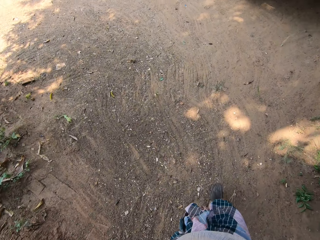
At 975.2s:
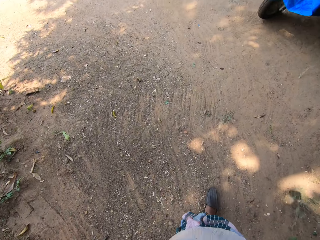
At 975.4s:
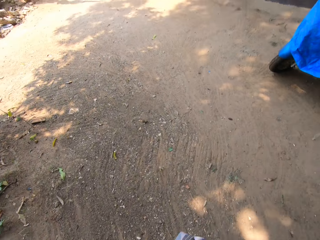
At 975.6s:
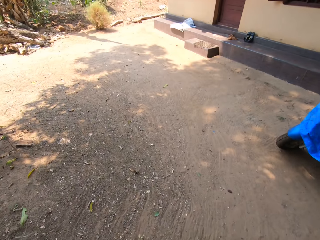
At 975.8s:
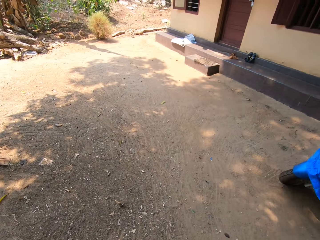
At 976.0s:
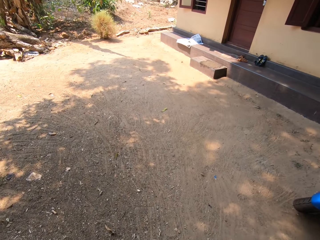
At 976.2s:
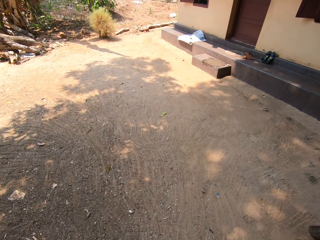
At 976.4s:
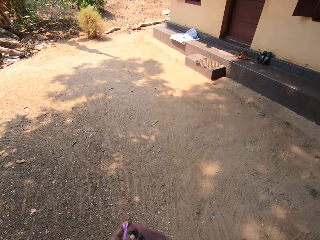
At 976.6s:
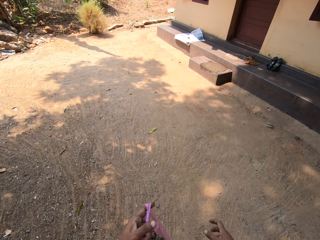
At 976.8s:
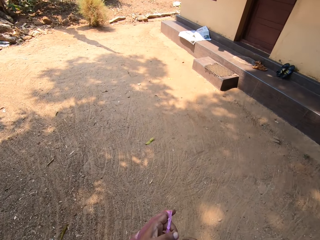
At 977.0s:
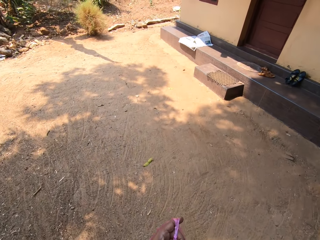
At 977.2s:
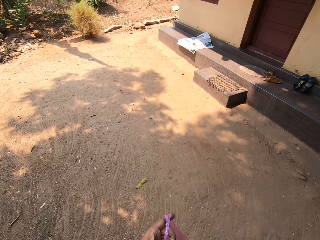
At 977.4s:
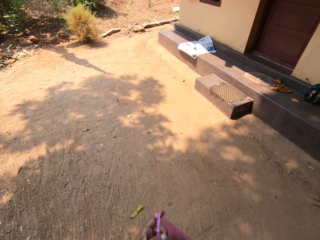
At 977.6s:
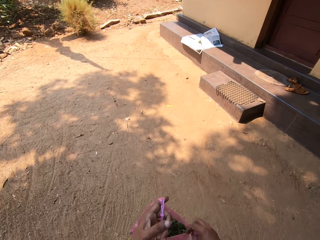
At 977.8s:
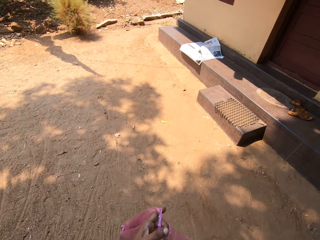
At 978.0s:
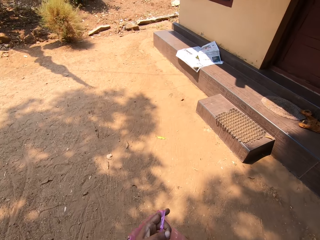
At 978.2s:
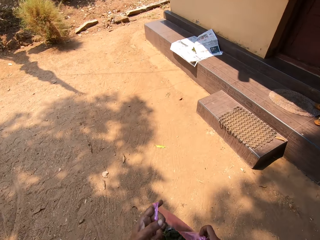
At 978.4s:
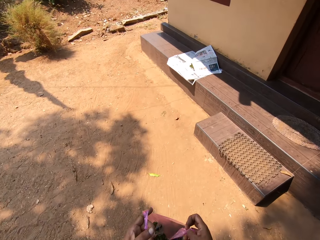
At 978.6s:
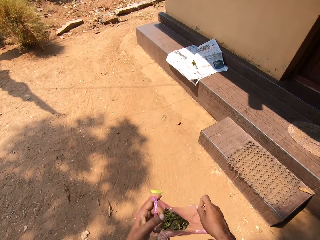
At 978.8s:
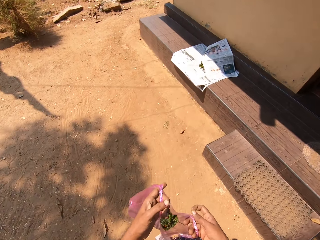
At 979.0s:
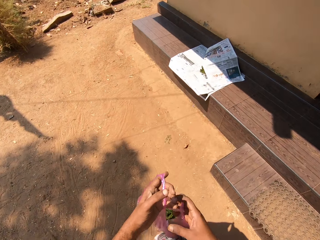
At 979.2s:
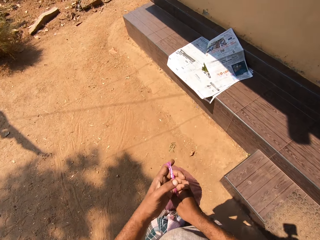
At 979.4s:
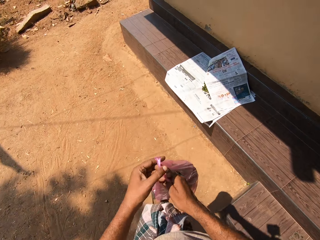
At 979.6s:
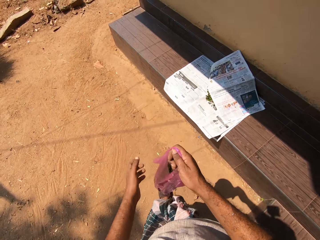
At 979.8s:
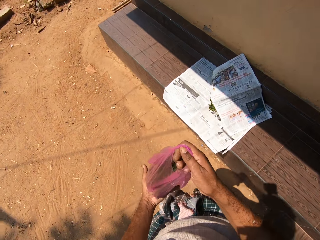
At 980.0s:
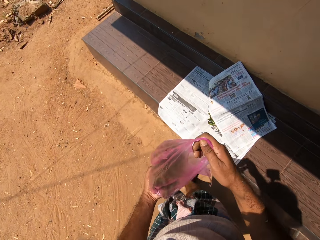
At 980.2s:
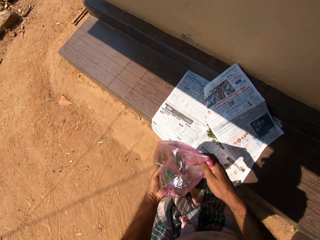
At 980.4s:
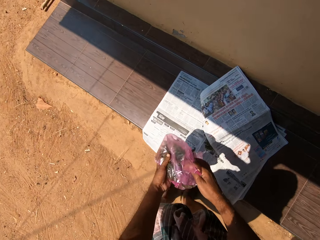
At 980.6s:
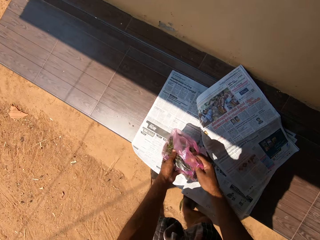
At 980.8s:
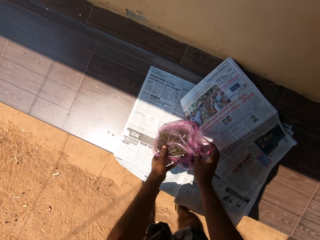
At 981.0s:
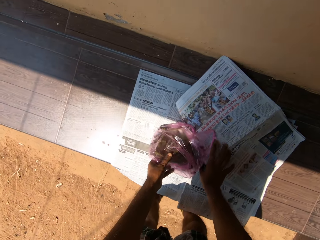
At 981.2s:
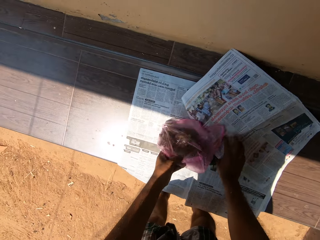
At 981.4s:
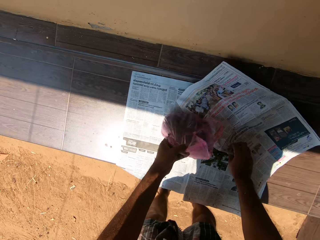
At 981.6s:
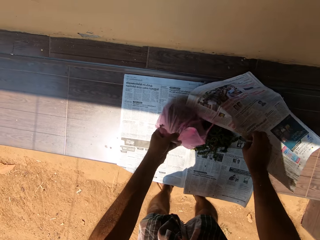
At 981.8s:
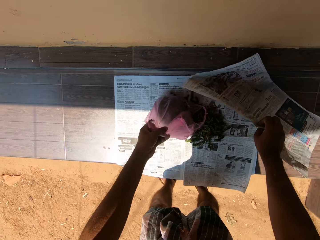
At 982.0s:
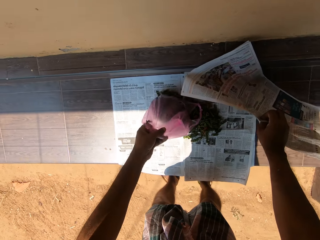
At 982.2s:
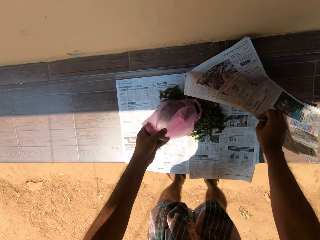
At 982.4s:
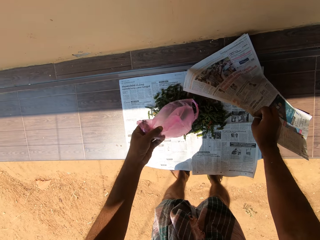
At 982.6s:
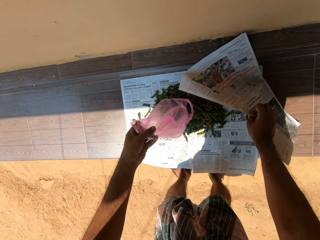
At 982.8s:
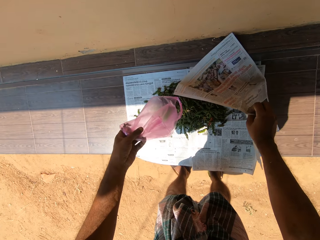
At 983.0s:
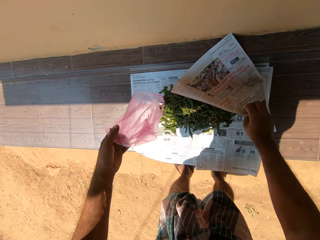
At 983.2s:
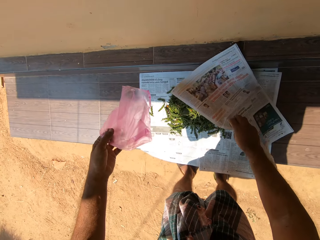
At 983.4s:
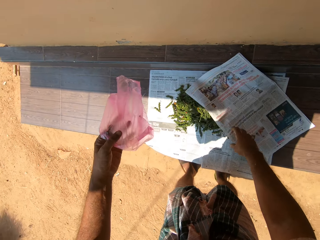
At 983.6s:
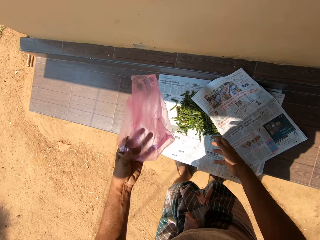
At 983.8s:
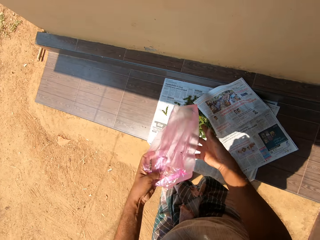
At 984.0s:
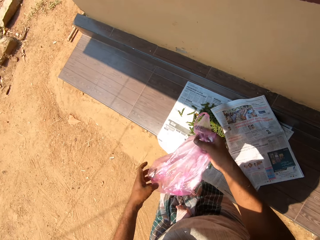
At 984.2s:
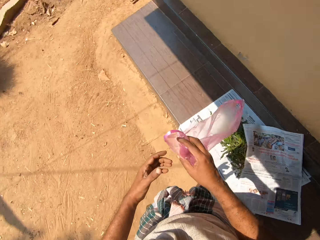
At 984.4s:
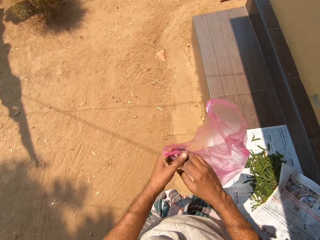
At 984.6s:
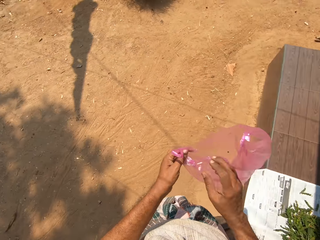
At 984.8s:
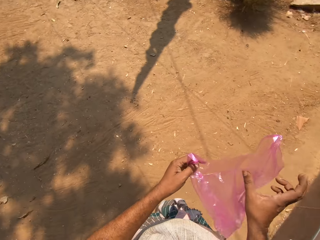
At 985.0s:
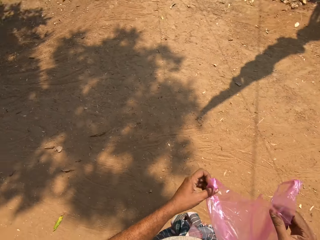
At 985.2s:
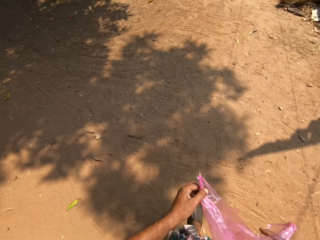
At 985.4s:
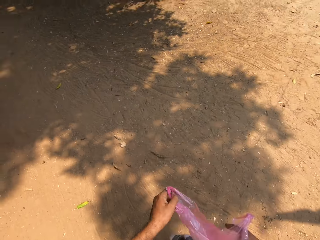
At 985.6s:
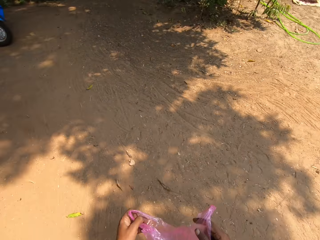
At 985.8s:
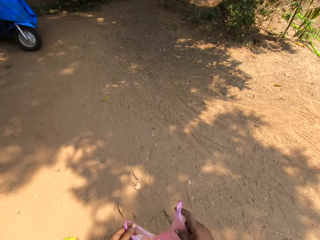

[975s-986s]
The camera wearer pours the leaves or fruits from the nylon on a paper, a newspaper, on the ground with his left hand. He moves the paper on the ground with his right hand. He passes the nylon from his left hand to his right hand.

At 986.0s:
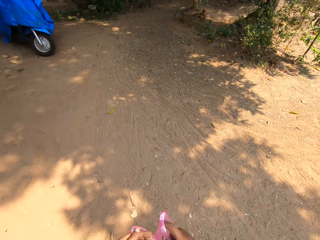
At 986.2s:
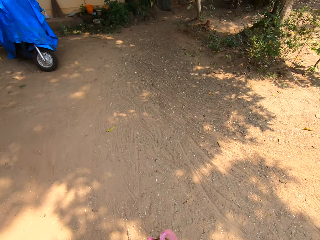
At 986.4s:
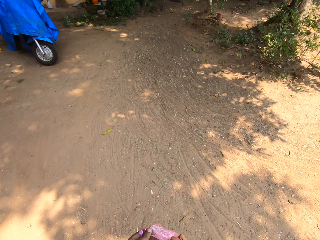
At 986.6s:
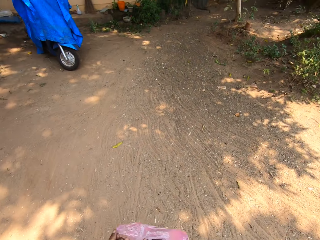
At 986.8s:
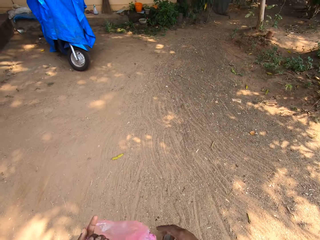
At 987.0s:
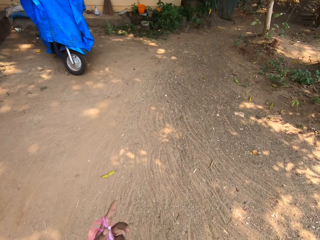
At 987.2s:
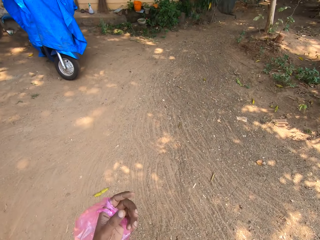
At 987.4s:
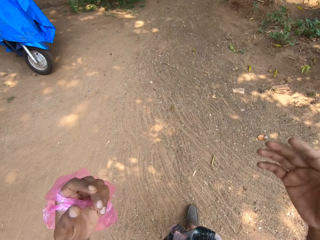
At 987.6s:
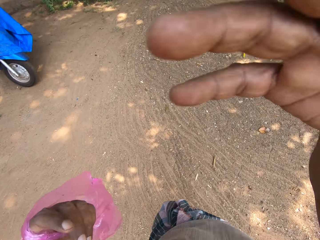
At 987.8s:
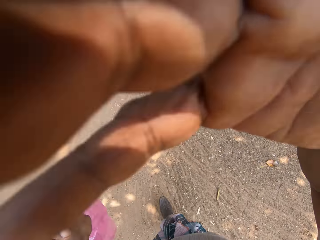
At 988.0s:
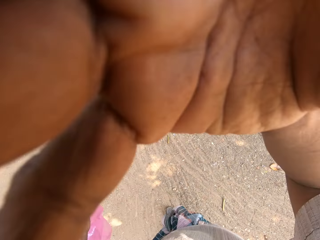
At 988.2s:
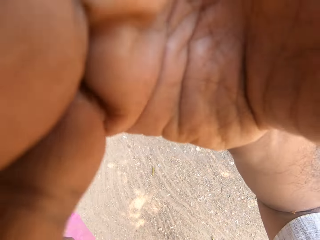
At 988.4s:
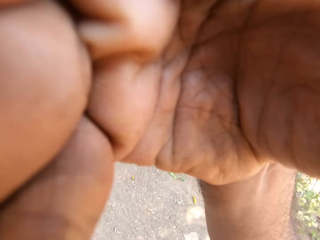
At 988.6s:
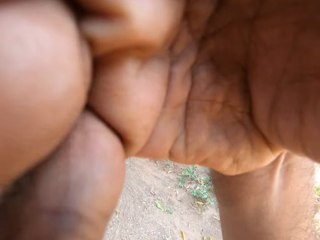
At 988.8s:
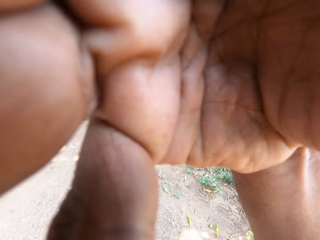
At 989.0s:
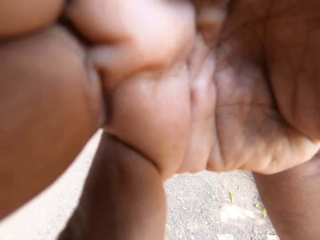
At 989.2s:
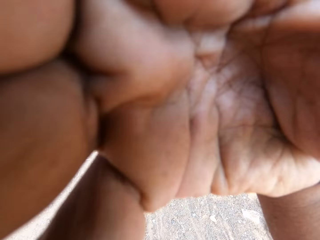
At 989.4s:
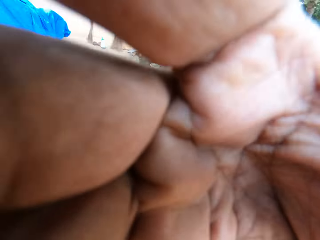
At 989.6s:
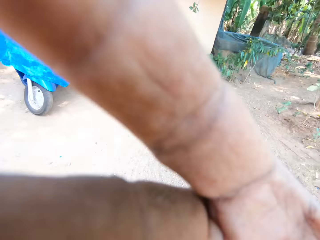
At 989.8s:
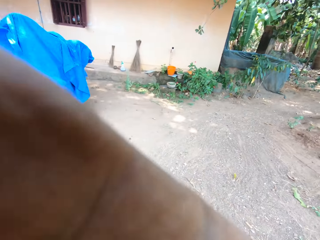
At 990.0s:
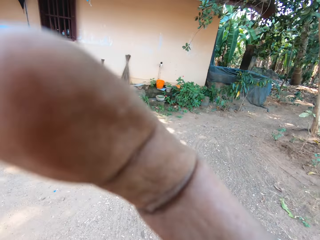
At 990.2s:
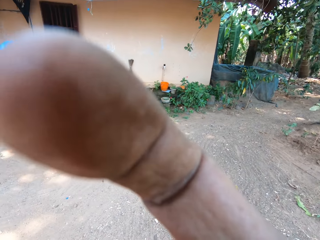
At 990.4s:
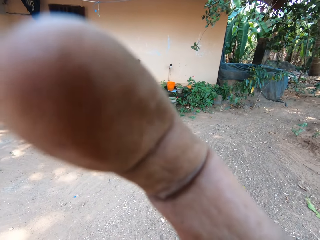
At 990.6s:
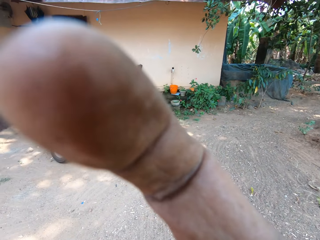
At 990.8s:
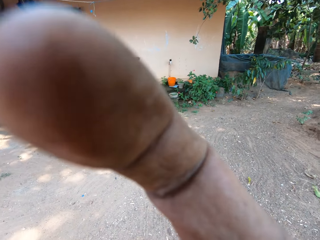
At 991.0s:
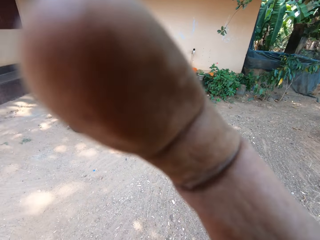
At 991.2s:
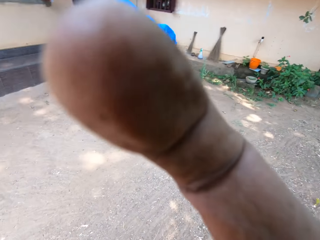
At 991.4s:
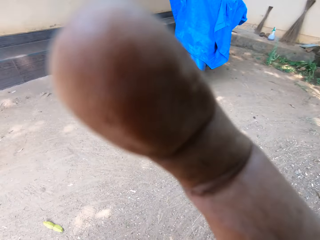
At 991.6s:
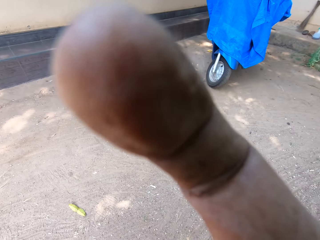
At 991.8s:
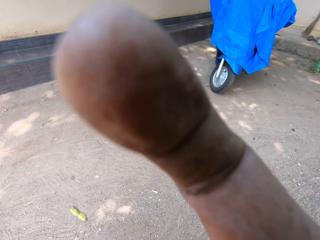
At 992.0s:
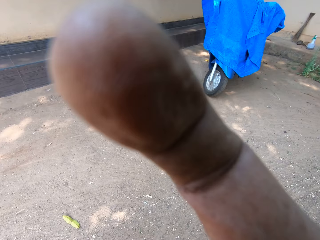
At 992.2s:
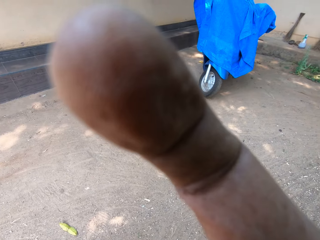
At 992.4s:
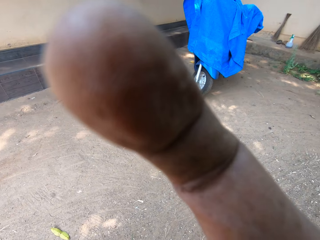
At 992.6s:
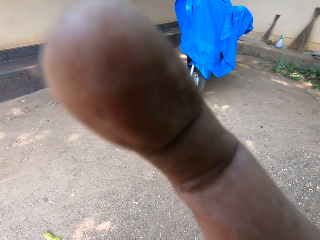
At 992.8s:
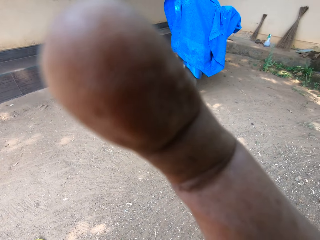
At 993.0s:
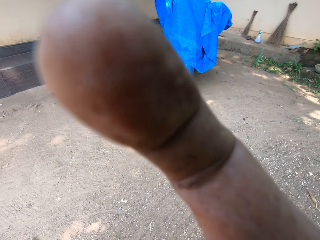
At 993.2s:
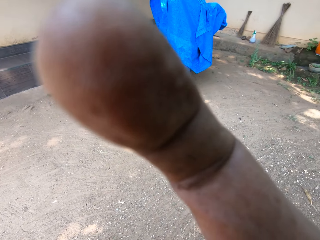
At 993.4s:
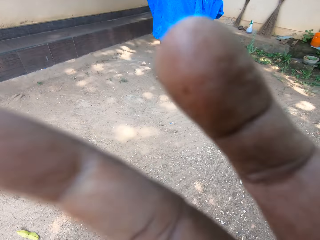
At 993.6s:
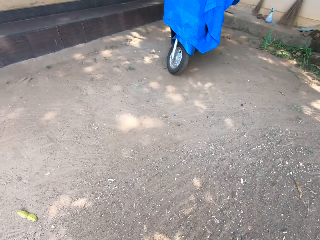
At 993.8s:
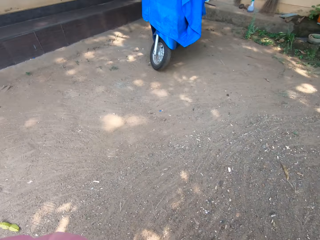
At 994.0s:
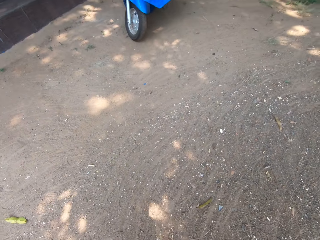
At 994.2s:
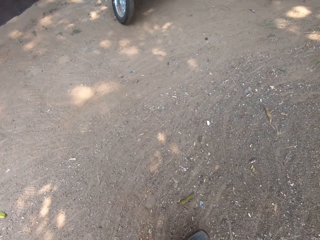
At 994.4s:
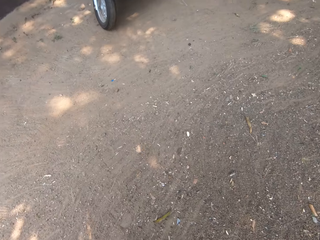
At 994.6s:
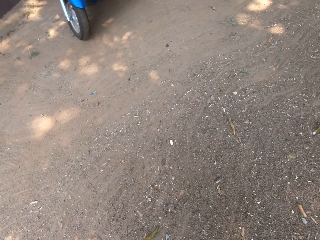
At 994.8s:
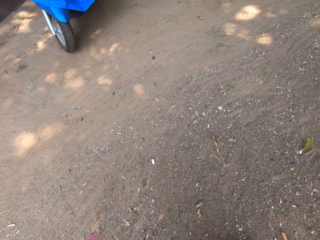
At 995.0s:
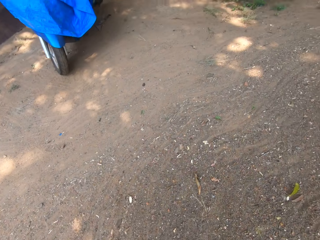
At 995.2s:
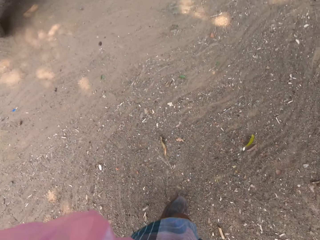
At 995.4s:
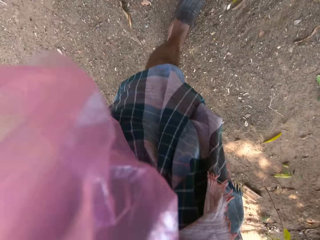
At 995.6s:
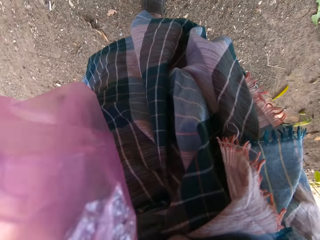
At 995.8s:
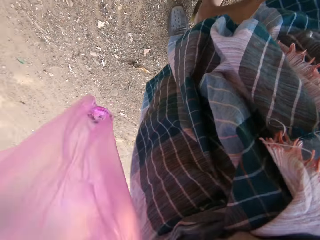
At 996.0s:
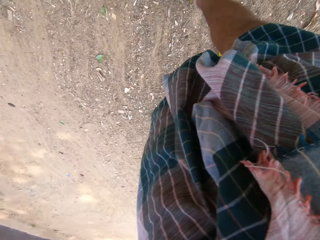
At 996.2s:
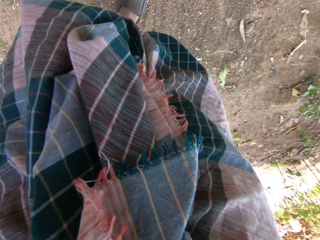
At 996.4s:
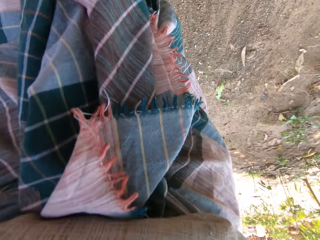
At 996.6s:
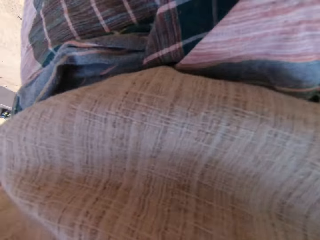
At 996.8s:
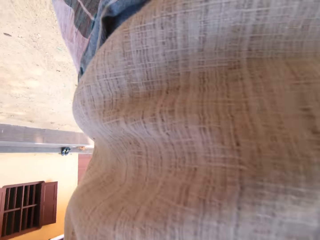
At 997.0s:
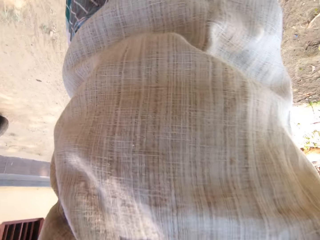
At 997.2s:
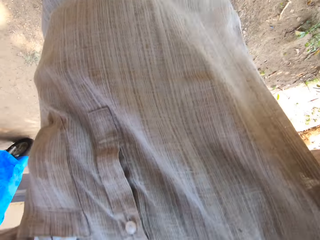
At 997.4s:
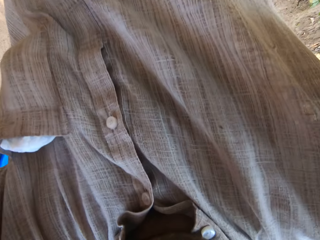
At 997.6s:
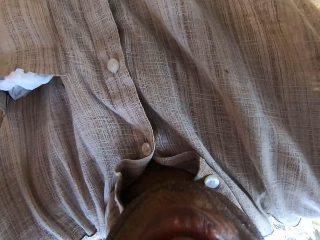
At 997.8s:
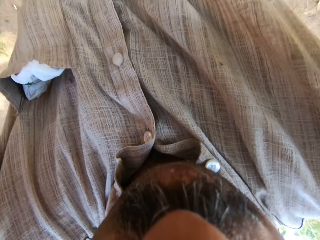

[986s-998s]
The camera wearer walks around. He touches his face with his right hand. He adjusts the camera.
